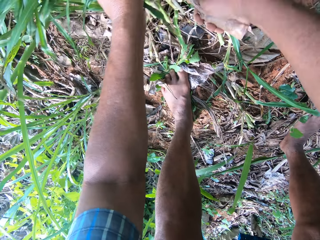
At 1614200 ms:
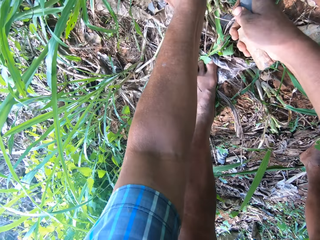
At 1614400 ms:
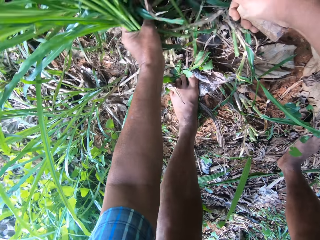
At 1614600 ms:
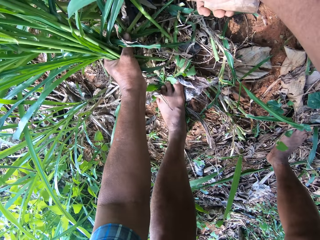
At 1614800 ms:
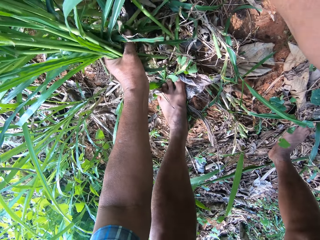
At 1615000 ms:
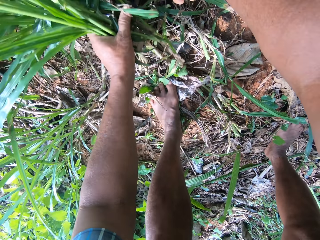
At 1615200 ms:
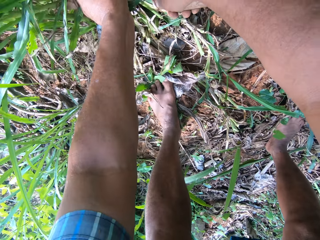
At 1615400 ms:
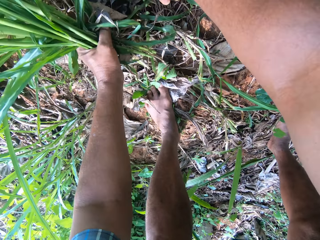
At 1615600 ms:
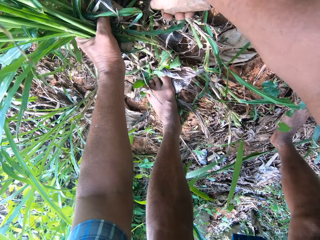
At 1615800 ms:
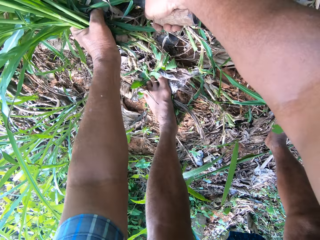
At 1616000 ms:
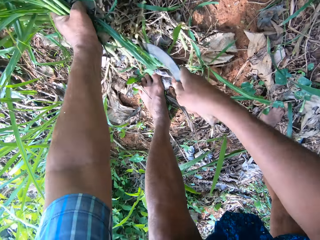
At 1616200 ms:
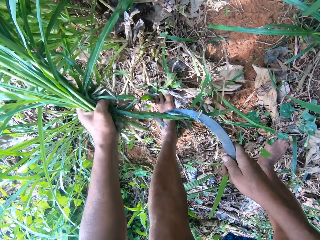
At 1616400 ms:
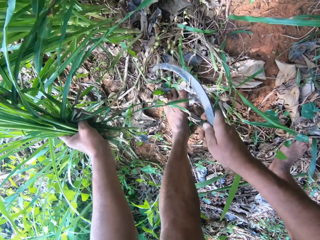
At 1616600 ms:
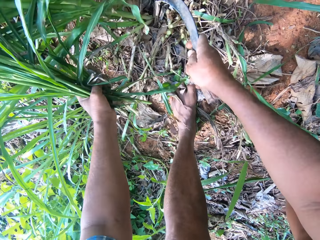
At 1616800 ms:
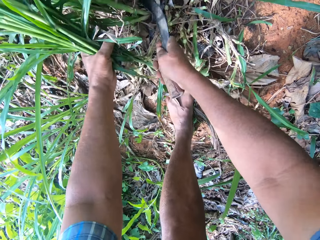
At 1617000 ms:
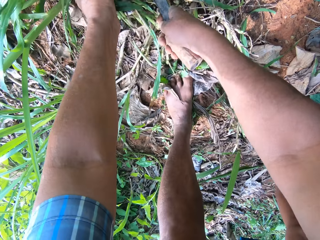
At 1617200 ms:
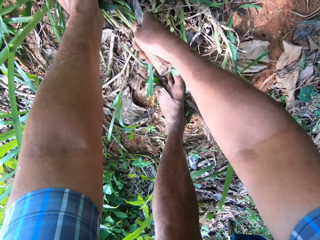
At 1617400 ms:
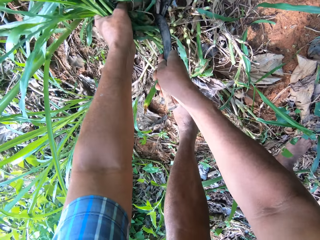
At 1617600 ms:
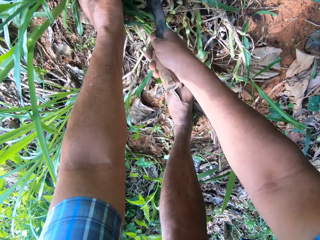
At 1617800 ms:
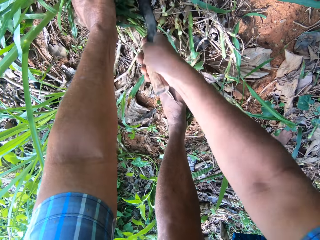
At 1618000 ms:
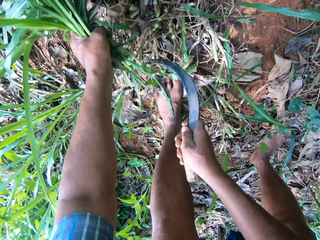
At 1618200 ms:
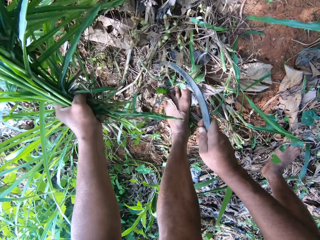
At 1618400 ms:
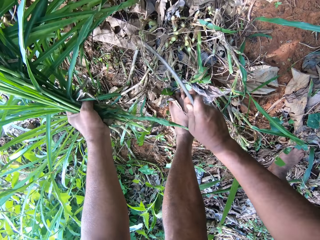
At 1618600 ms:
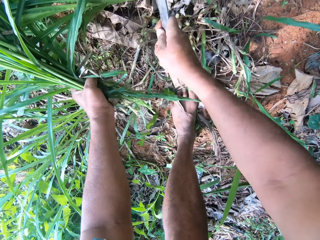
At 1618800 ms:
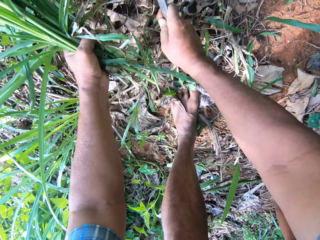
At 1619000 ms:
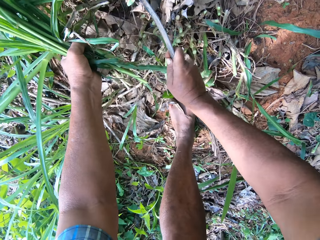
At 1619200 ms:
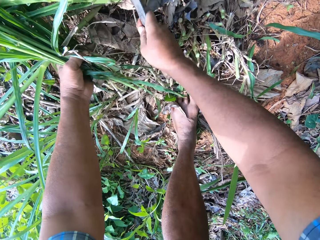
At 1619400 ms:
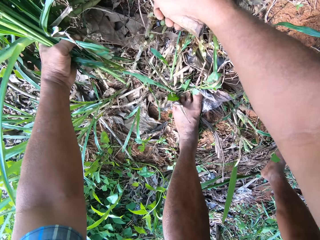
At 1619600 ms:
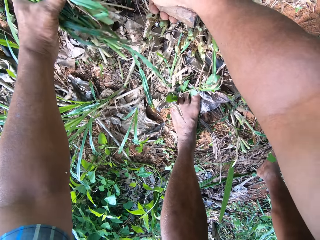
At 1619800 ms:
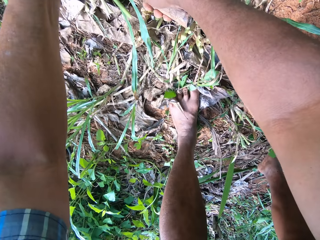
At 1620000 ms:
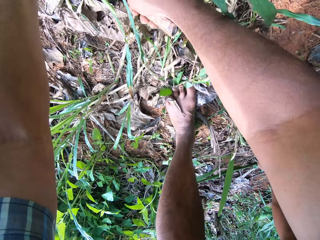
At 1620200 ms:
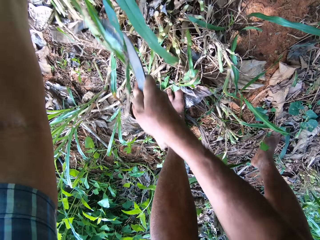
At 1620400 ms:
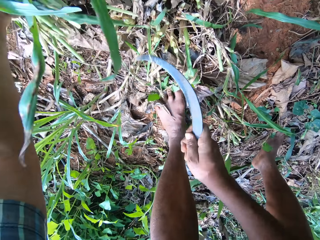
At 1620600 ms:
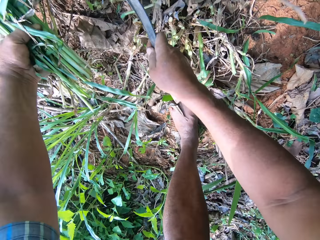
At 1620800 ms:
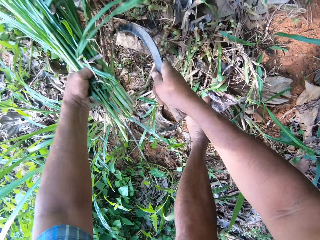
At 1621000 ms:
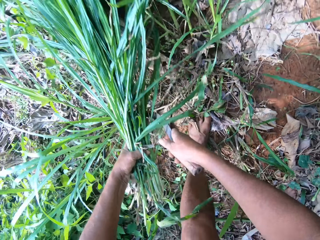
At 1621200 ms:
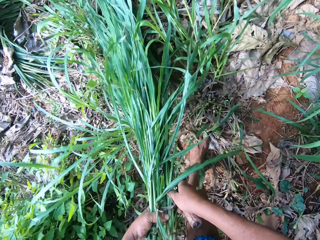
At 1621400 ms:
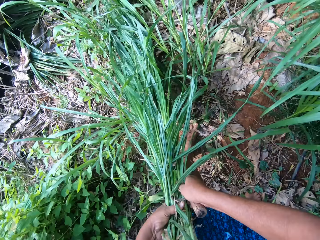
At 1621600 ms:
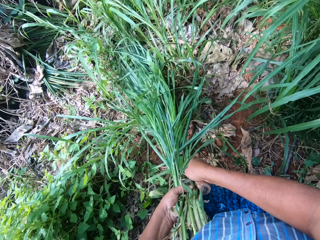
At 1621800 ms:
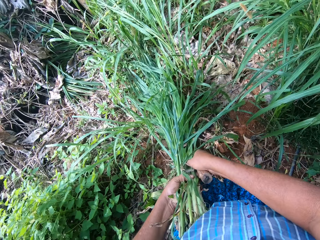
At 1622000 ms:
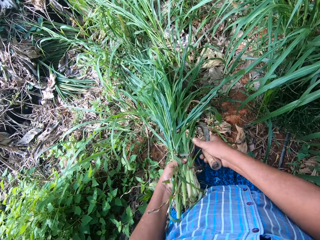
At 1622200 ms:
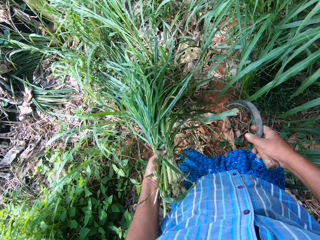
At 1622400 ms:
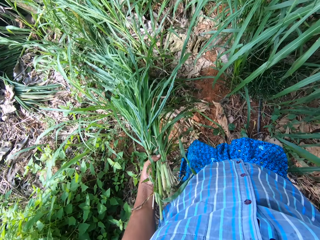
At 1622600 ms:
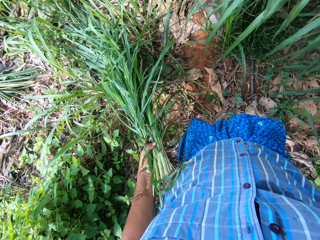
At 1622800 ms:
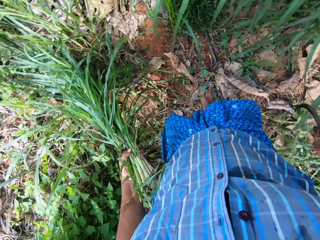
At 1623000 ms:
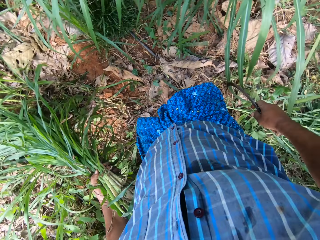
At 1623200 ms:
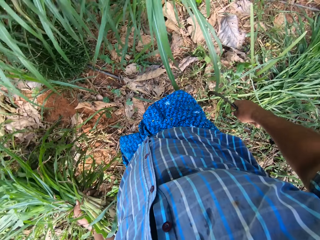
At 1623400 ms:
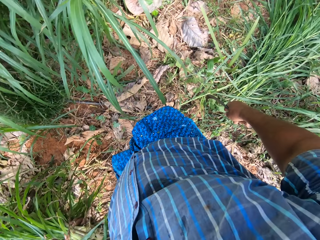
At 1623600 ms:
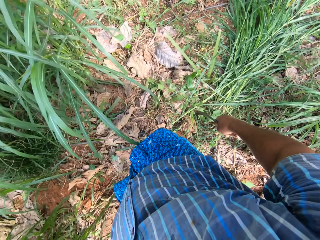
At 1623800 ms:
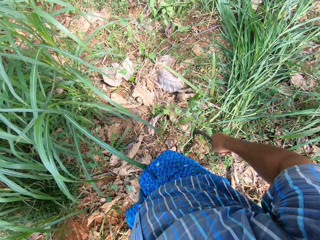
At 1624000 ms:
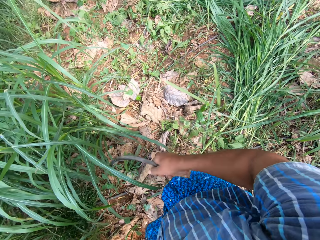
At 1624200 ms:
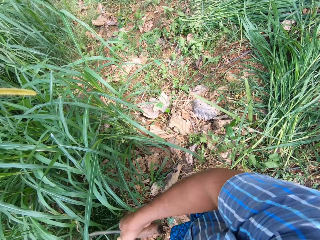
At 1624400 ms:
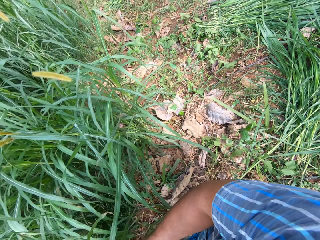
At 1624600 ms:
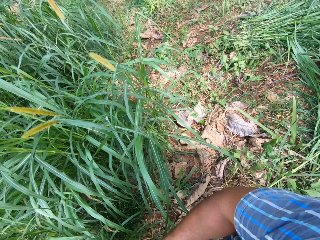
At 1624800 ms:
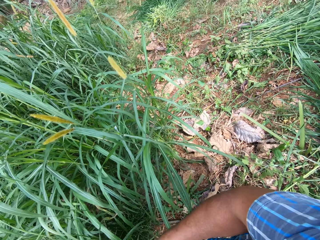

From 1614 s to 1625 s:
The camera wearer looks around.

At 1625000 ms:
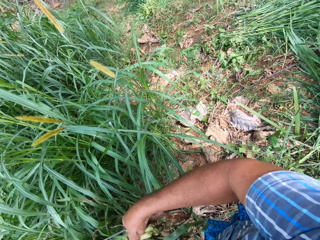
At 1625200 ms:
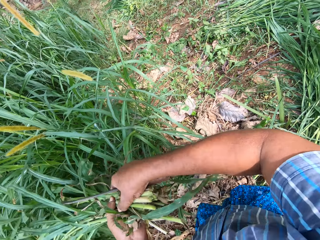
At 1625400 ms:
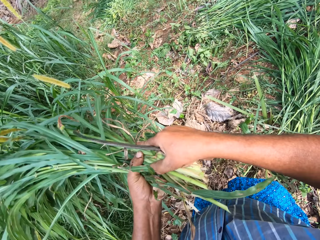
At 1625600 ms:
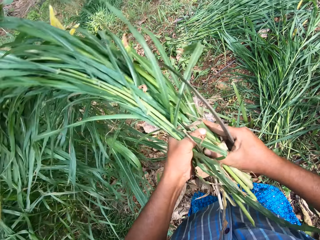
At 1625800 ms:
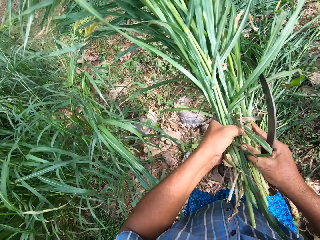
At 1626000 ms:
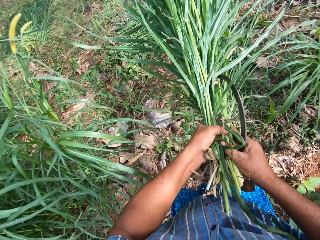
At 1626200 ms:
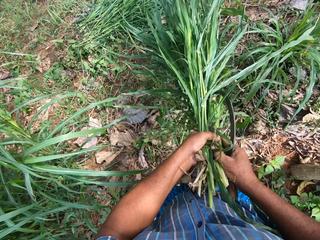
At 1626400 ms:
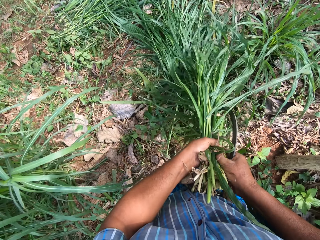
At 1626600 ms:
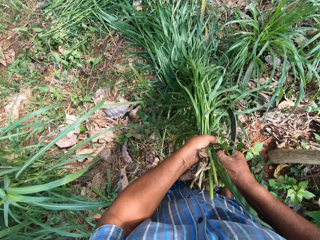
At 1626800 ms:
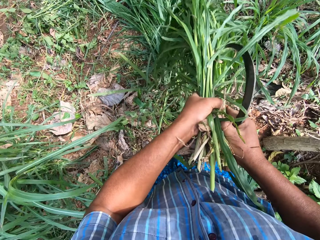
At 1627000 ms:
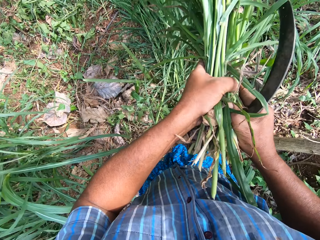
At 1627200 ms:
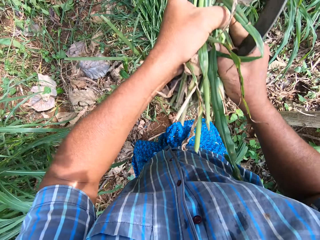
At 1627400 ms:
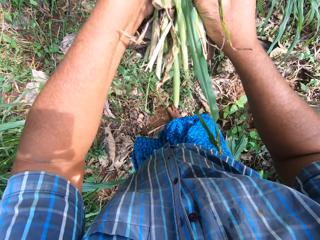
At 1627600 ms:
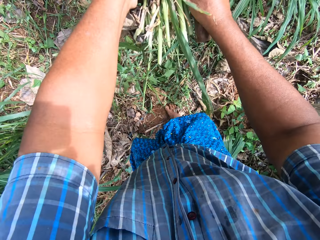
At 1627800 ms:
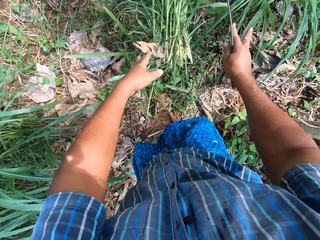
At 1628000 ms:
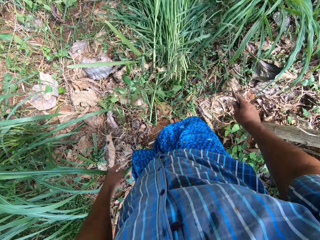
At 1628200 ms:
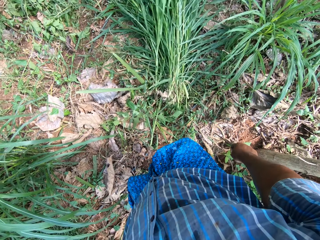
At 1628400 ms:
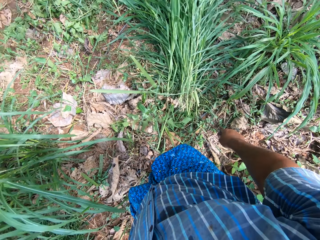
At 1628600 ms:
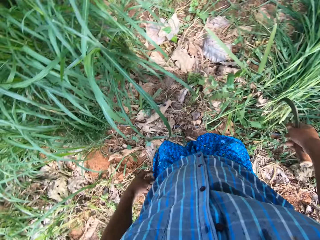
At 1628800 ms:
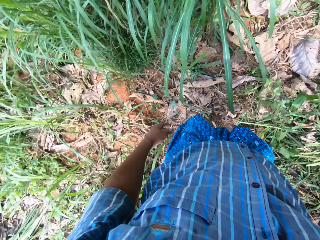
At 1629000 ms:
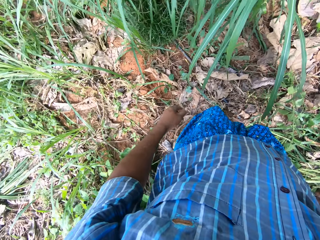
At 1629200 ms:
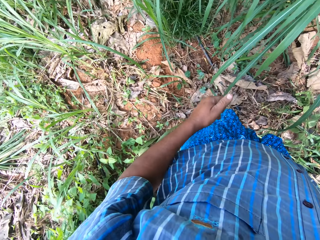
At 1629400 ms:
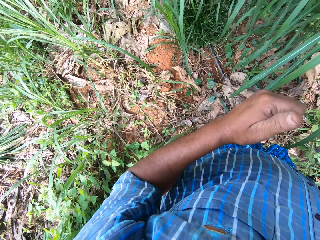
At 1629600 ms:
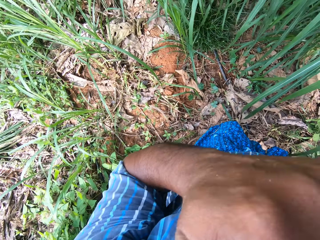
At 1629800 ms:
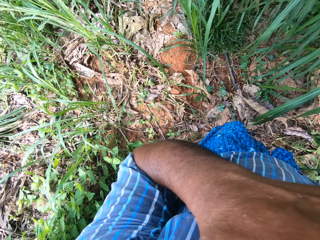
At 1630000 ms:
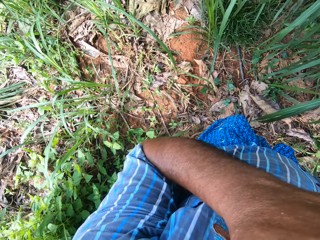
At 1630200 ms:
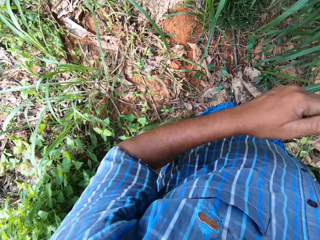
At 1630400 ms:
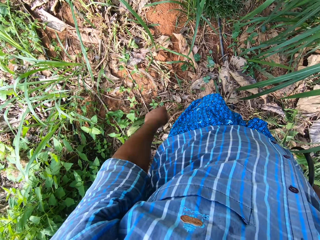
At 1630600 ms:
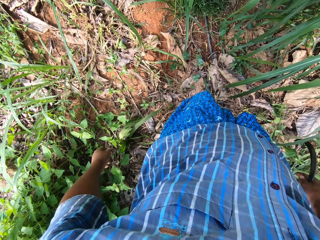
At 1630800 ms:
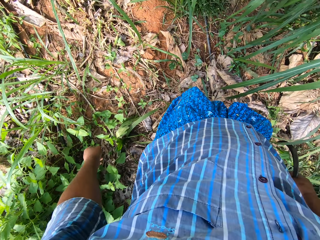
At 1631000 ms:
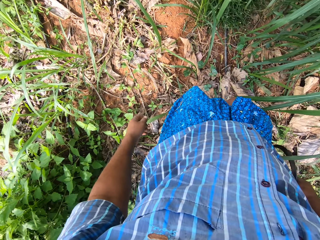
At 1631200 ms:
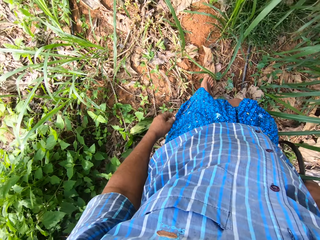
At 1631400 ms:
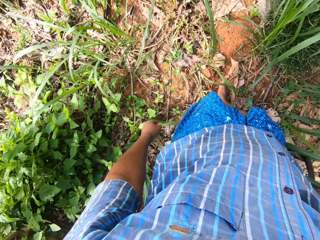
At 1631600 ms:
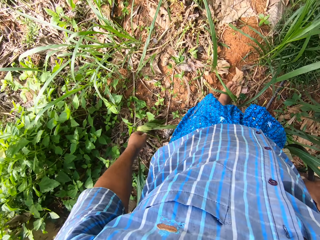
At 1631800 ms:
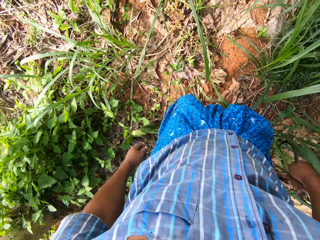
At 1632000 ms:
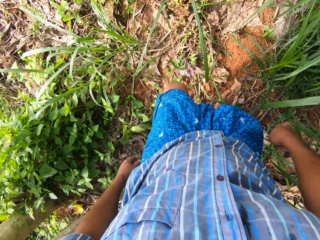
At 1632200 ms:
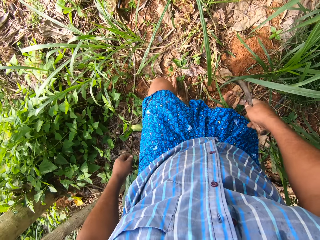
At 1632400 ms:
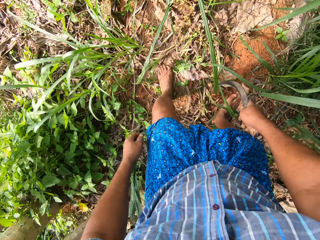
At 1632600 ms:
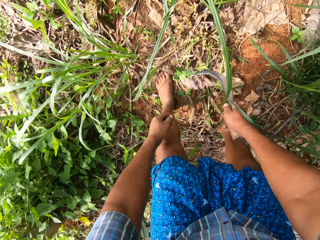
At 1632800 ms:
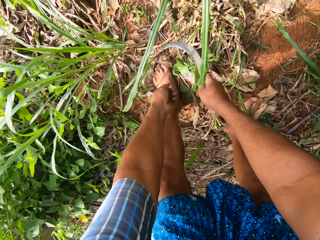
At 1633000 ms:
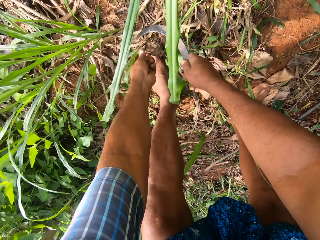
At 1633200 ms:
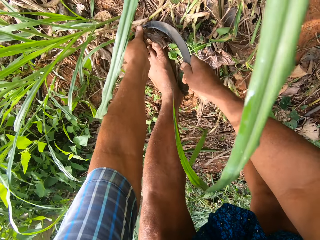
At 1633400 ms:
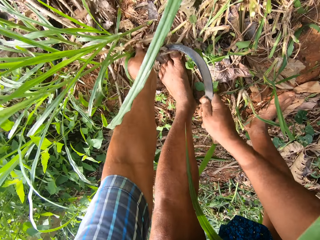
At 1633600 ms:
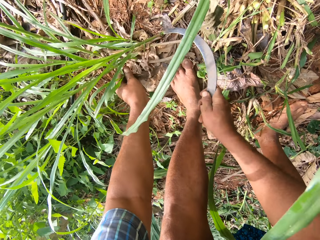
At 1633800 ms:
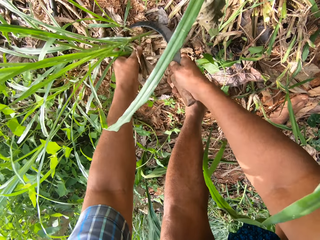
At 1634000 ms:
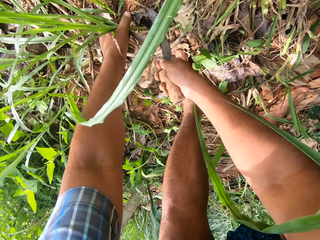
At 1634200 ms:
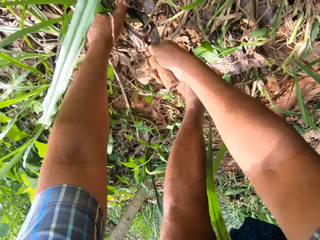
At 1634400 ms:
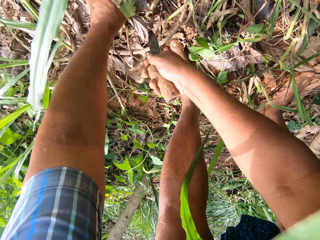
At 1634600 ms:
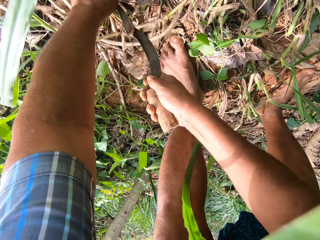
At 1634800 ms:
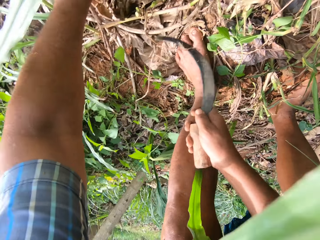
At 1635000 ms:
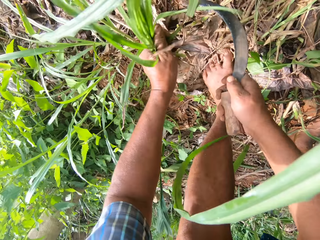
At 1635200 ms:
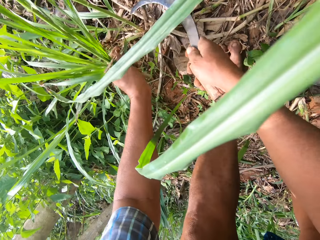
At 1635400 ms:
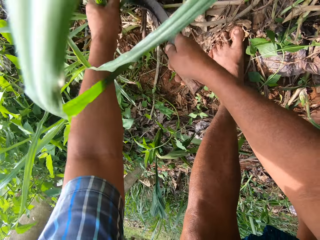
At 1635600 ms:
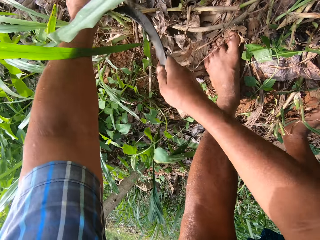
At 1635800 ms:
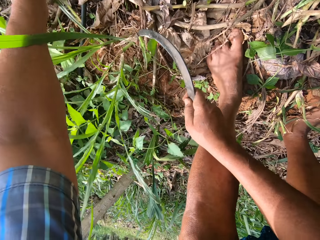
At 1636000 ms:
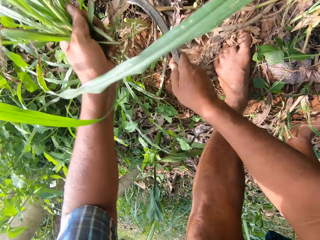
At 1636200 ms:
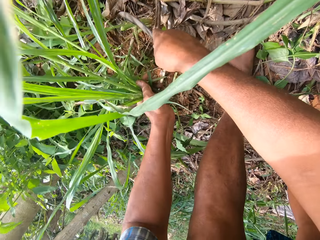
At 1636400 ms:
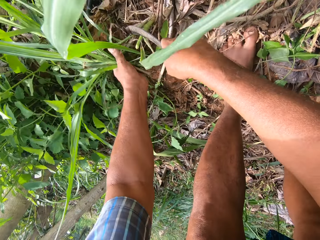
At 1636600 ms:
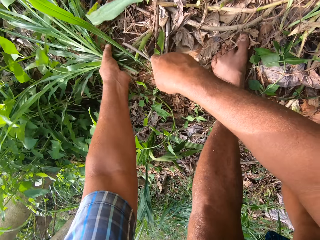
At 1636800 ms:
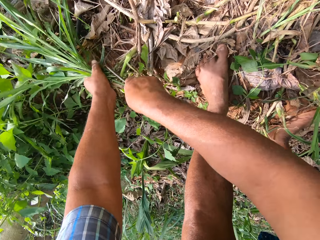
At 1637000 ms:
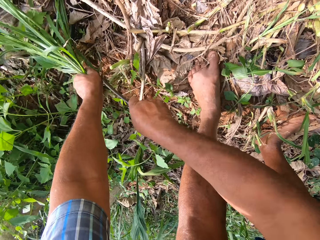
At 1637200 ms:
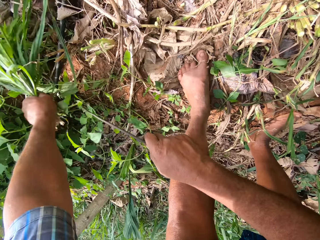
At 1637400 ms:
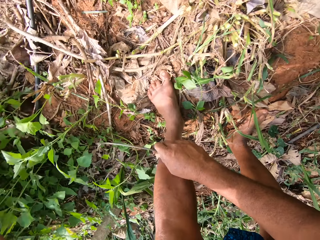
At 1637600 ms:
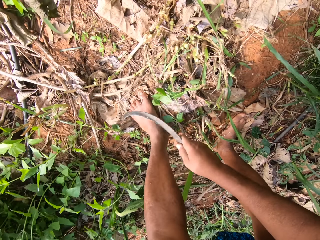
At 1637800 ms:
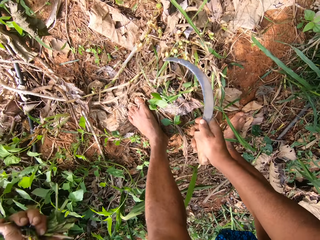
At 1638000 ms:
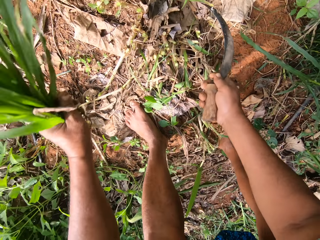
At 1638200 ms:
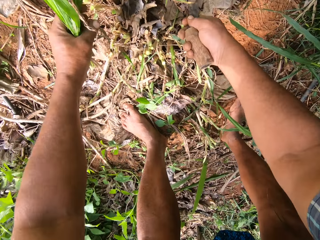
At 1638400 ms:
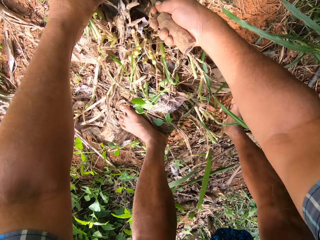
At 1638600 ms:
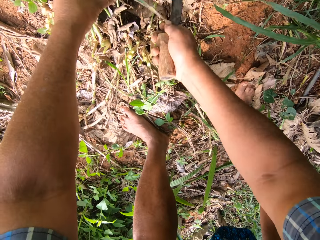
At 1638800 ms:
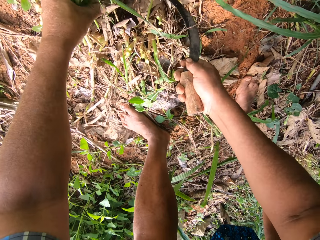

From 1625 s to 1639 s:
The camera wearer drops the napier grass on the ground. They look around. They cut the napier grass with the sickle. They hold the napier grass with a hand and cut the napier grass using the sickle. They hold the napier grass with a hand and cut the napier grass using the sickle again.
